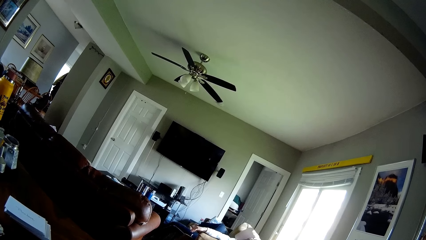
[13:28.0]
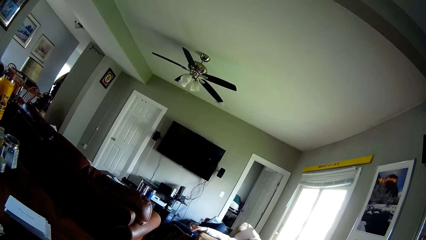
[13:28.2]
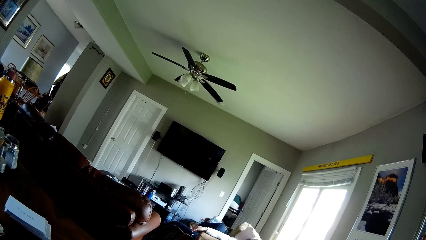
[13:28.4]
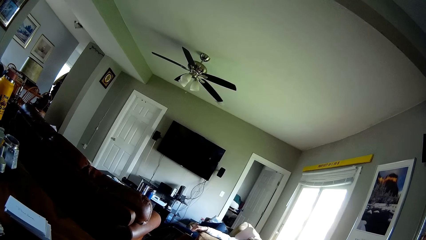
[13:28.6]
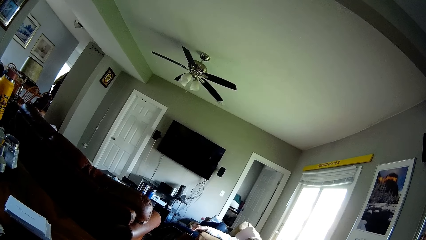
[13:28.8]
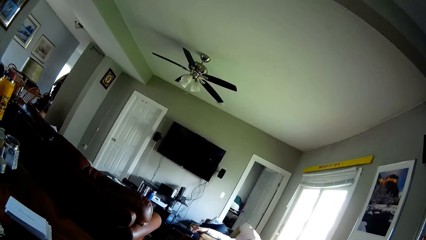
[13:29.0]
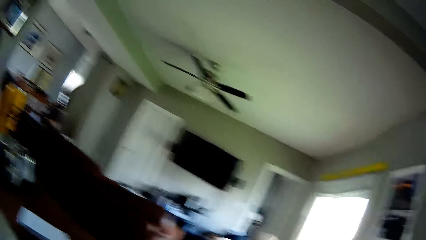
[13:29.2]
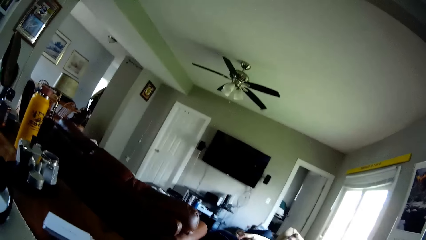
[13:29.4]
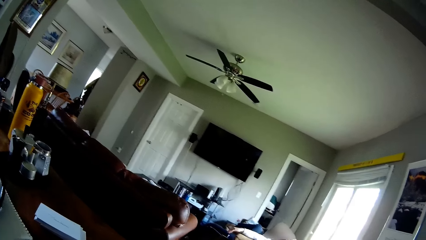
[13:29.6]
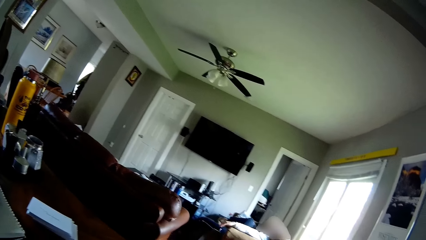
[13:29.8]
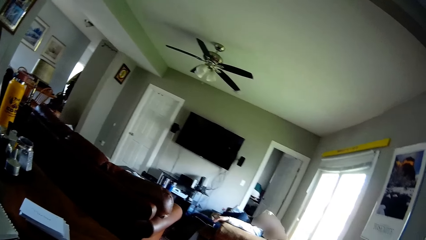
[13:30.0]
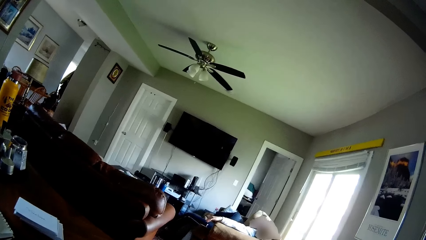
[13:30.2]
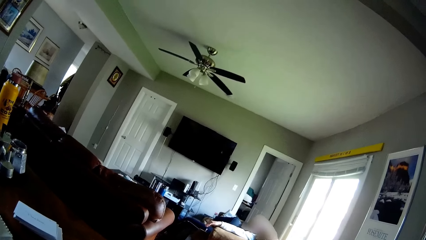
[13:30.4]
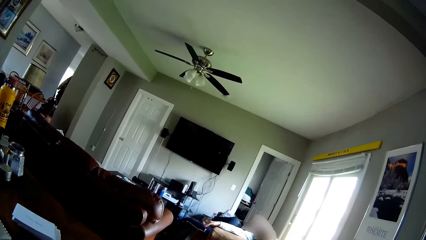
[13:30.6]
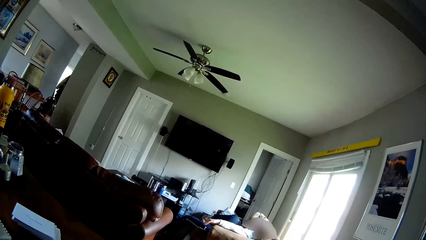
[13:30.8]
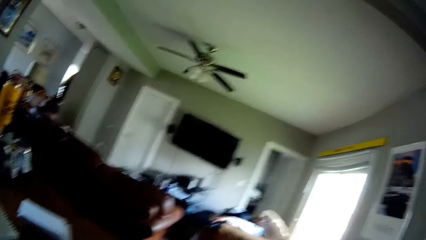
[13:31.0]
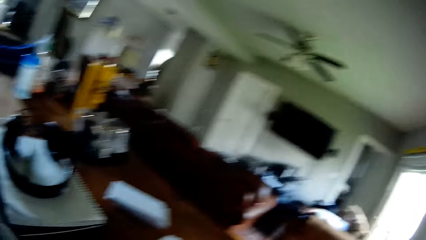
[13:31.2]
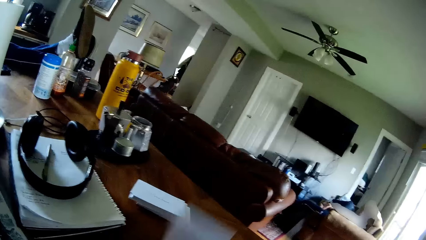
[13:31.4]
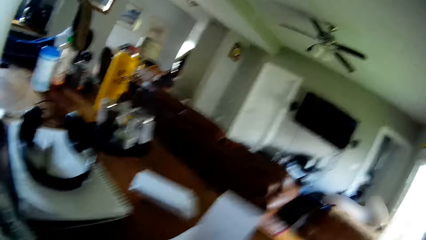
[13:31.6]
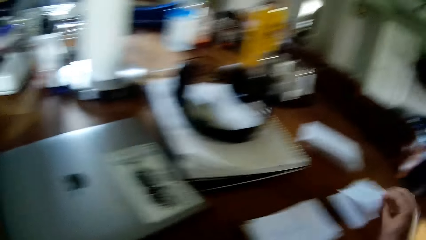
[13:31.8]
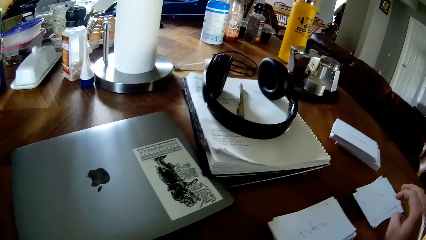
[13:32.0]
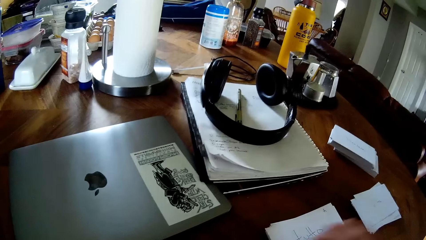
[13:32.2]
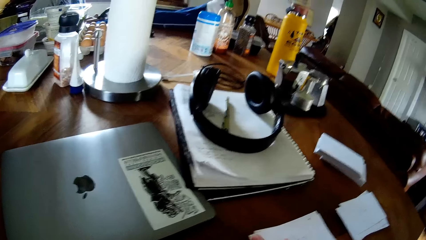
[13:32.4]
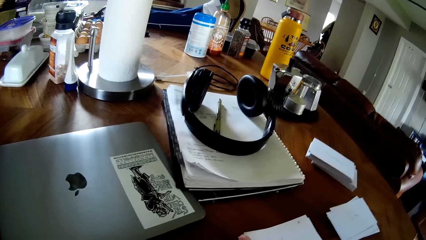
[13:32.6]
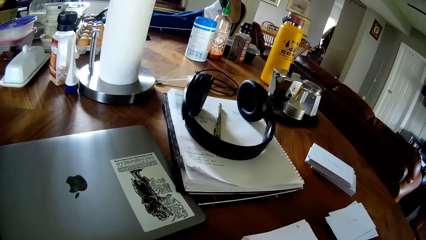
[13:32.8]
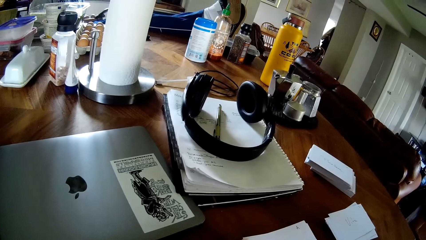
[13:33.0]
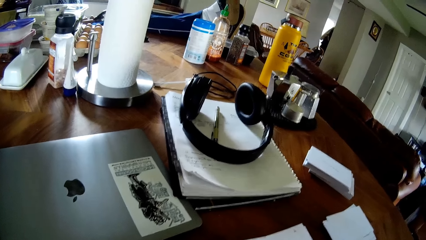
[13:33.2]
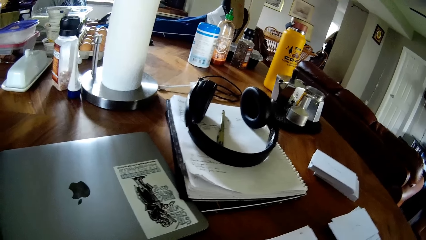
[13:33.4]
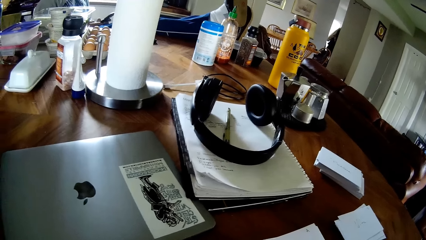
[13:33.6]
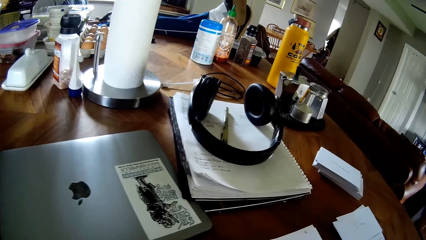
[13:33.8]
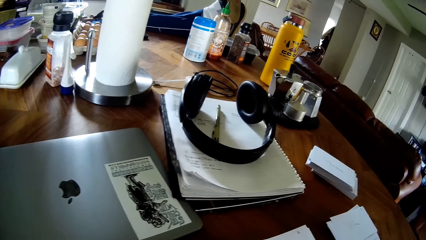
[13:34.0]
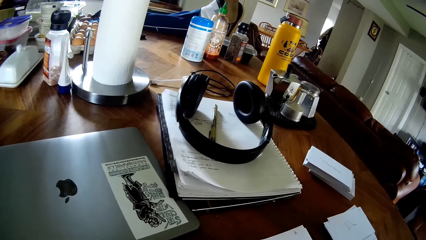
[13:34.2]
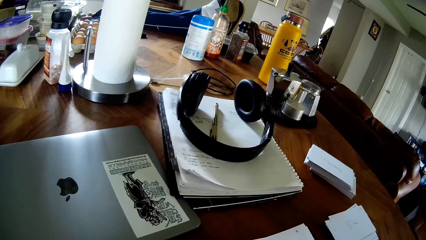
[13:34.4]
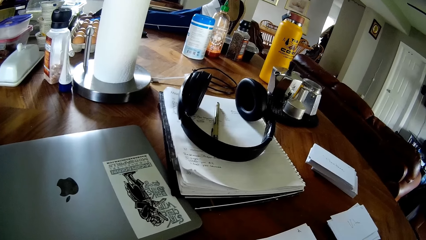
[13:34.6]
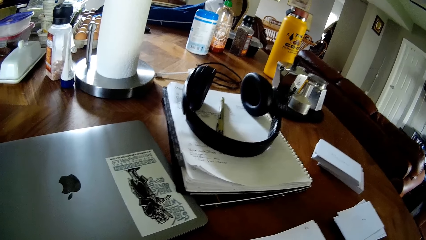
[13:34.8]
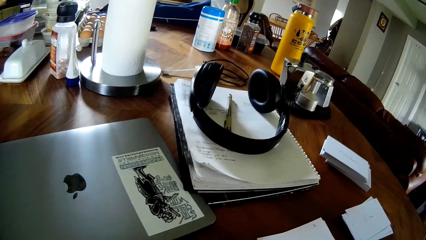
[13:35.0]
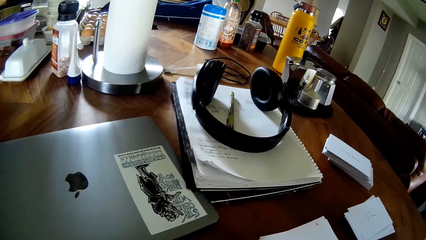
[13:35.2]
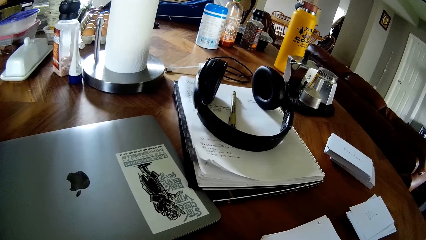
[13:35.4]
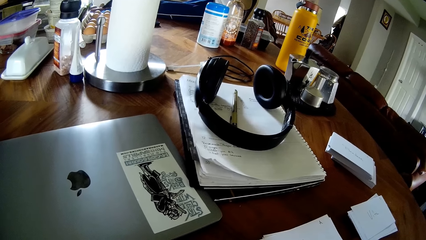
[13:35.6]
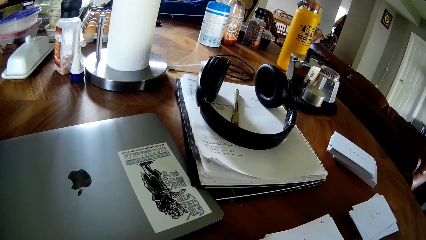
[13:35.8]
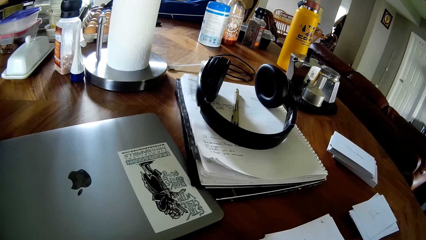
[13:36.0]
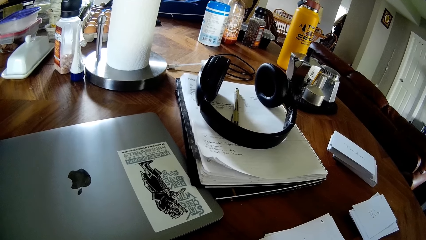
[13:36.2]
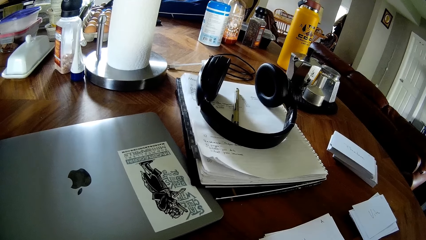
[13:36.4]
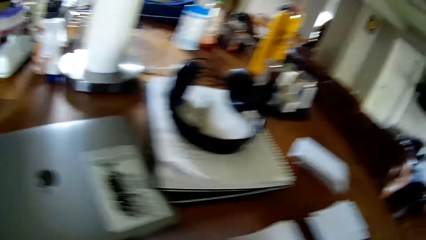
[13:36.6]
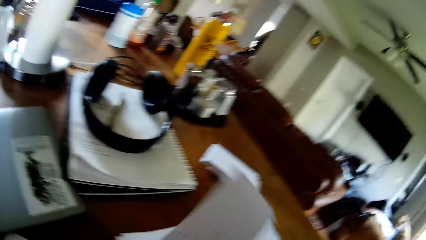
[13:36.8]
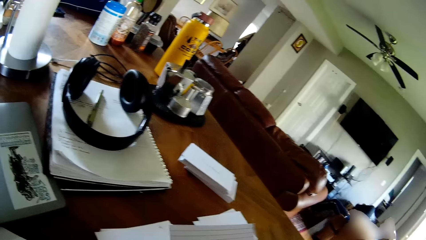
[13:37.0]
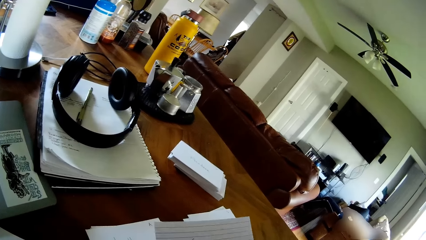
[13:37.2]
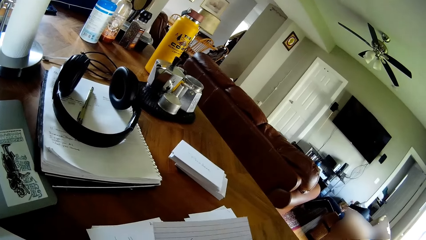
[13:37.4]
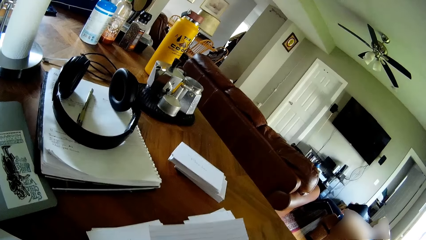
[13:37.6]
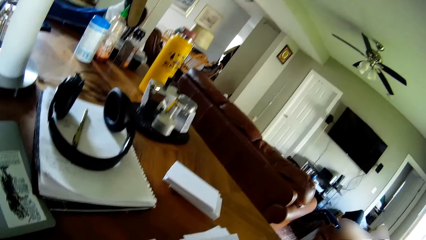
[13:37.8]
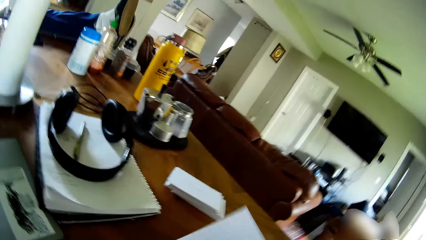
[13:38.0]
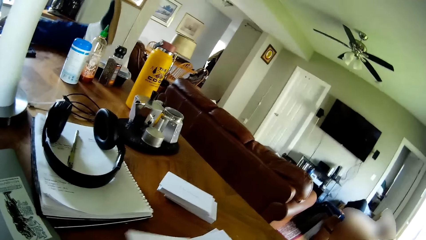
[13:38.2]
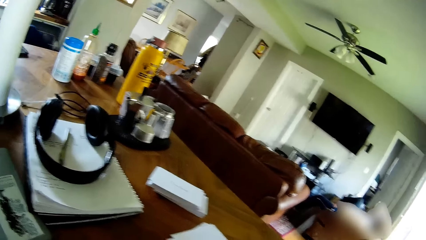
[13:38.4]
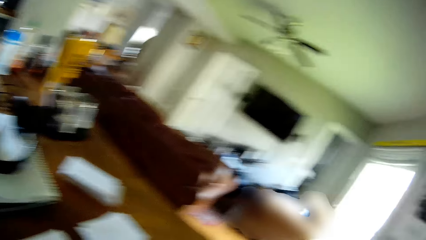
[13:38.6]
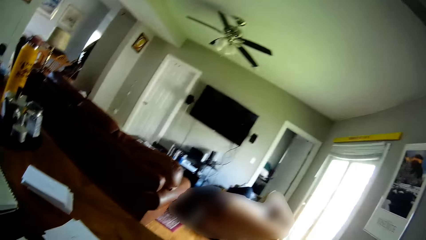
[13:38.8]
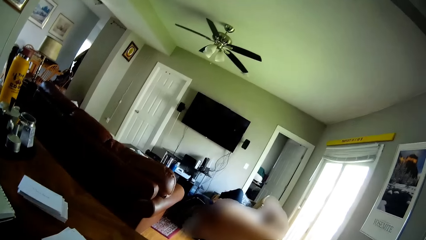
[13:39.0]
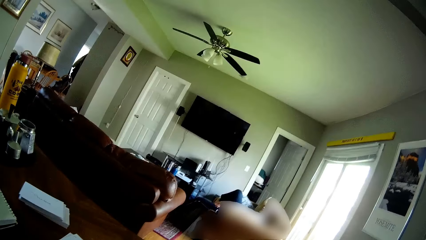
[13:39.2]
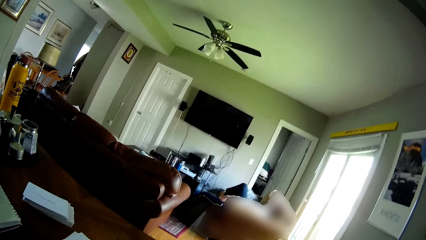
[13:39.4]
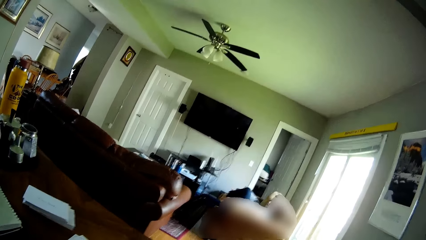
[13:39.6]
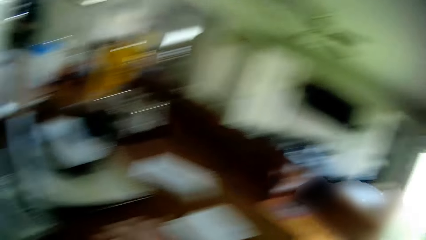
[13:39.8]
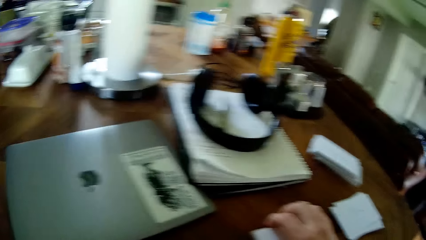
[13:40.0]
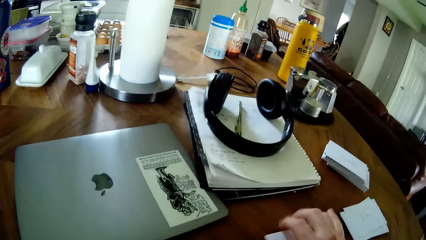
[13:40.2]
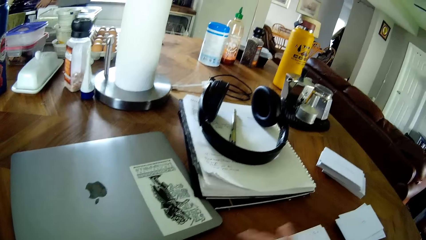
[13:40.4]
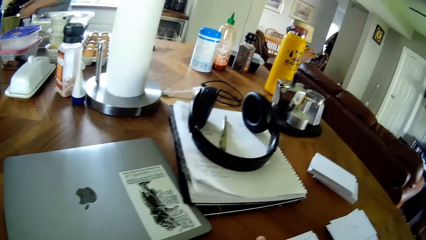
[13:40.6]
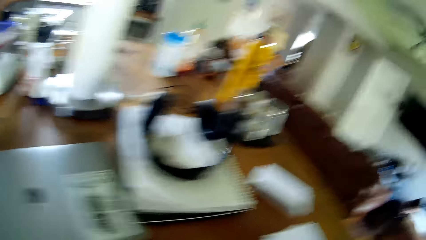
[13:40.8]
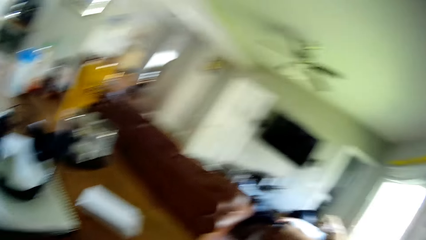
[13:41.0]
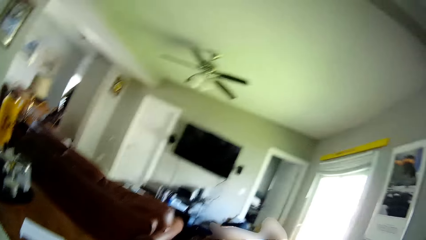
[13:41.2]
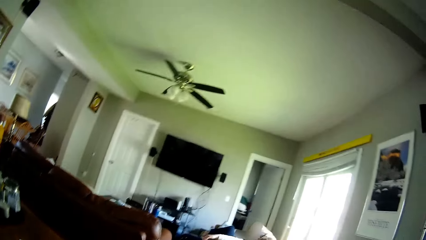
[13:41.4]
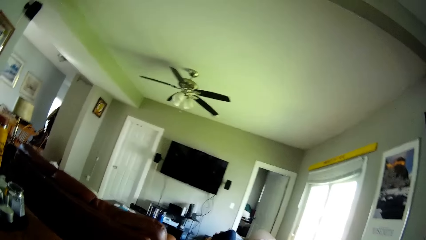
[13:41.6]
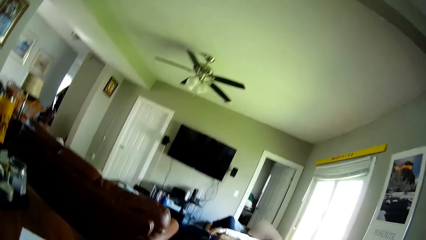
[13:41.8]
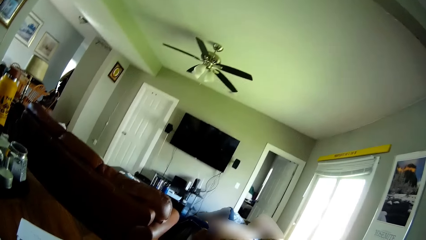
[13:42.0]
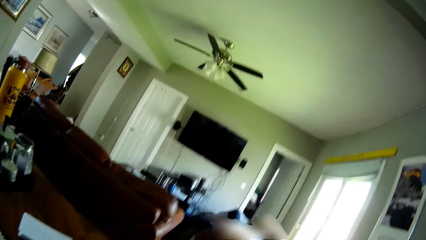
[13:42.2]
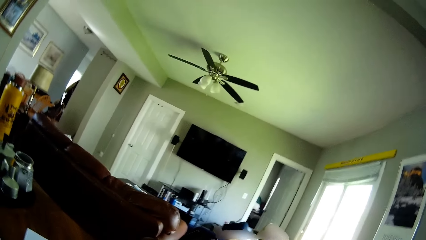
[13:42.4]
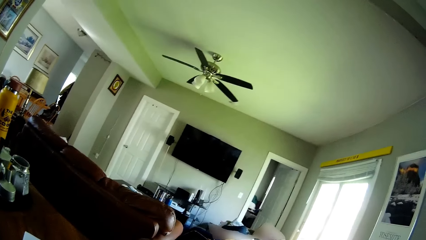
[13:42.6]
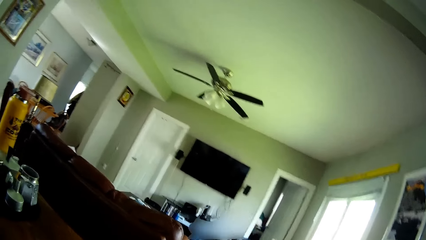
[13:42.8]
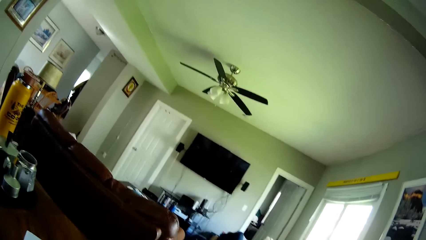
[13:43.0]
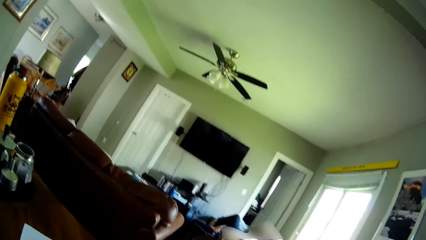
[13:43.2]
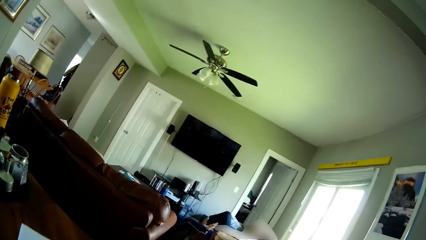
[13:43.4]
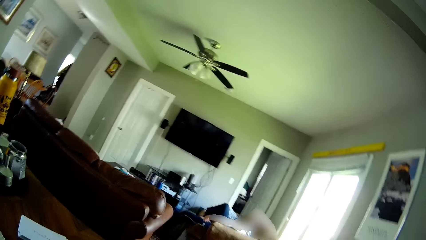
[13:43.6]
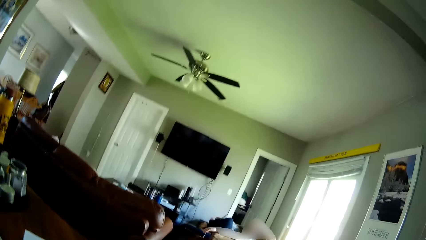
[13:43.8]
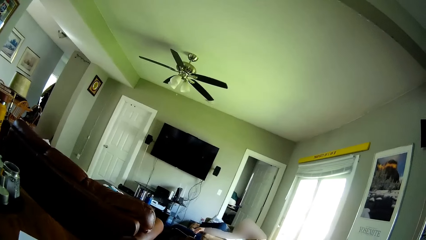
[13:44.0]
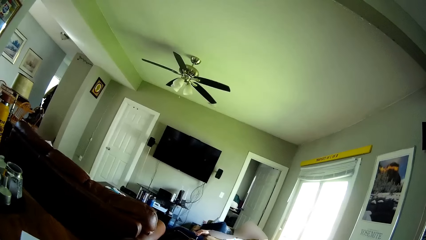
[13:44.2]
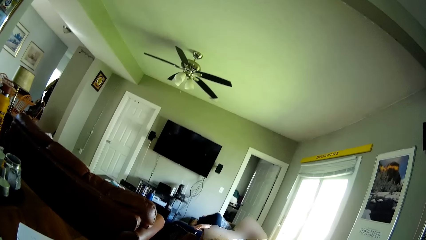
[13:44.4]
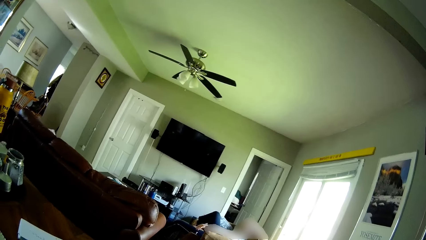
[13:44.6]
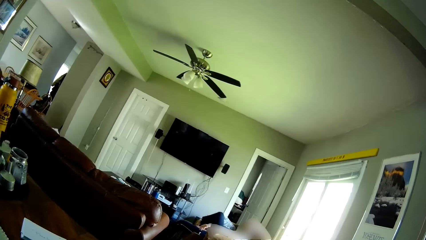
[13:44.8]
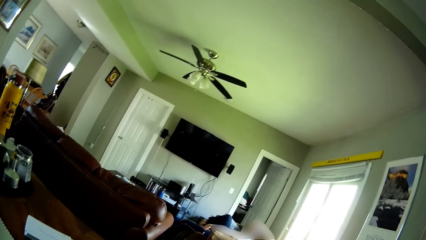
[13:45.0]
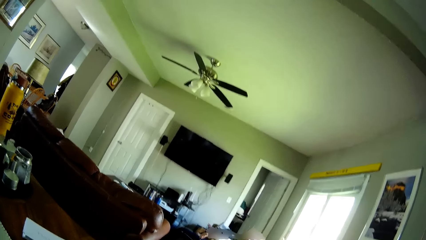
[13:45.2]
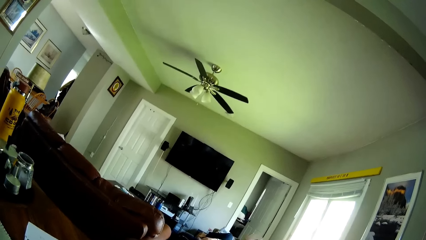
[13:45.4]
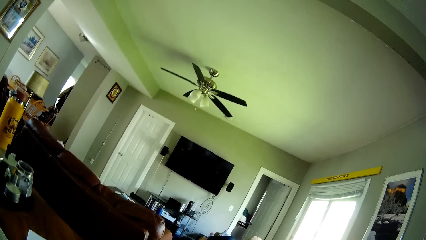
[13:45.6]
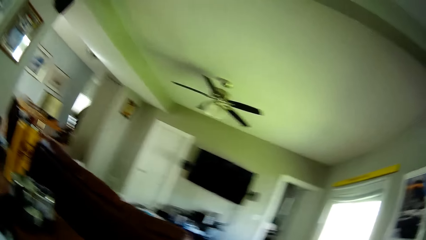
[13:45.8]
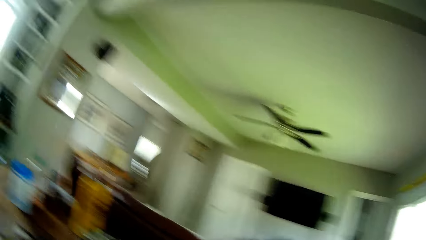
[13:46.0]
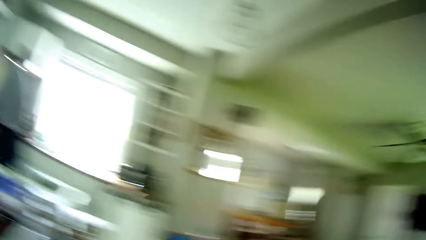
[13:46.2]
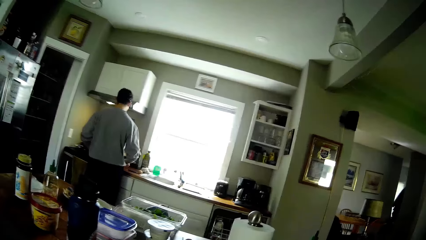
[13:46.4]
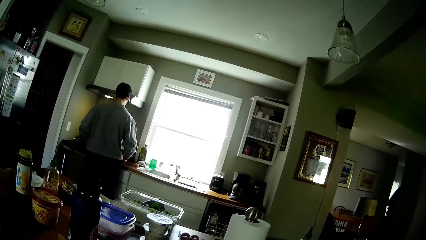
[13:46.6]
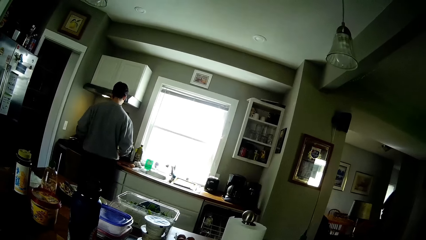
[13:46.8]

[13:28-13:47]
The camera wearer picks a paper on the table with his right hand. He drops the paper on the table with his right hand. He looks around the room and picks a paper on the table with his right hand. The man removes his legs from the table. The camera wearer touches papers on the table with his right hand. He looks around the room.
